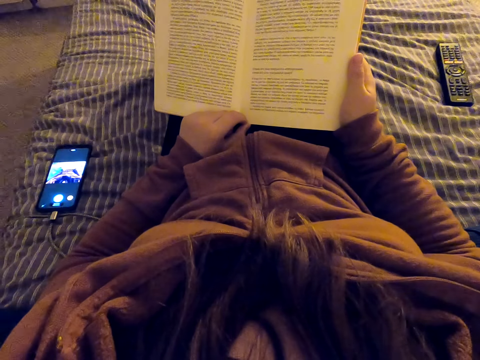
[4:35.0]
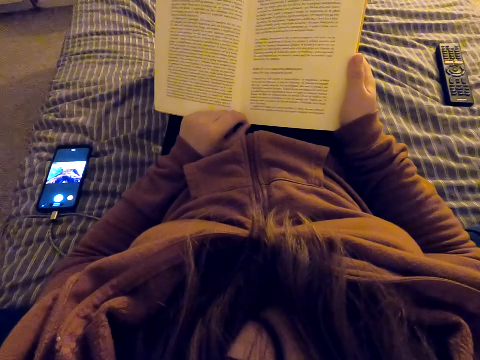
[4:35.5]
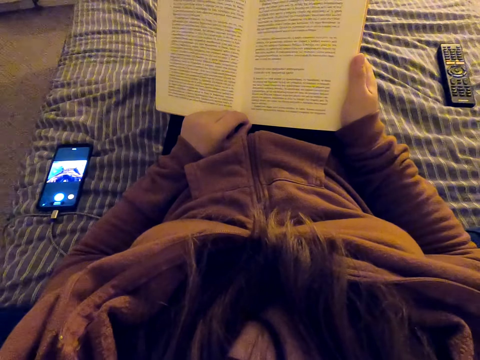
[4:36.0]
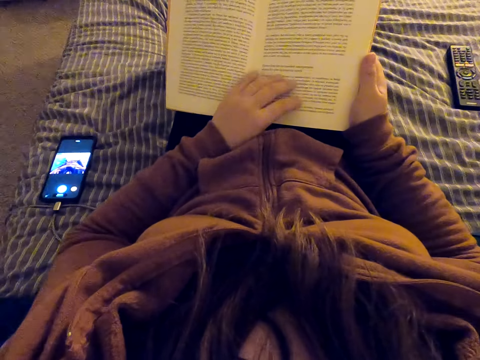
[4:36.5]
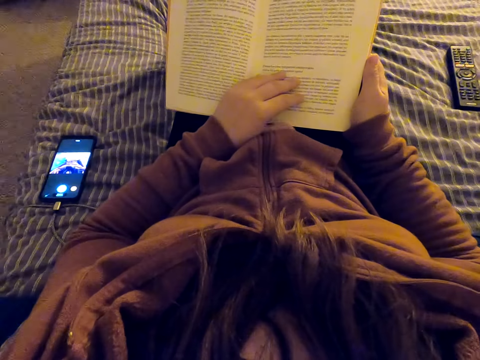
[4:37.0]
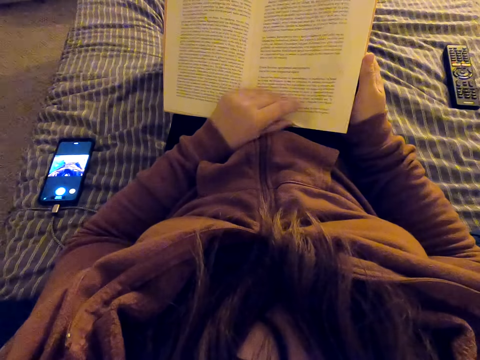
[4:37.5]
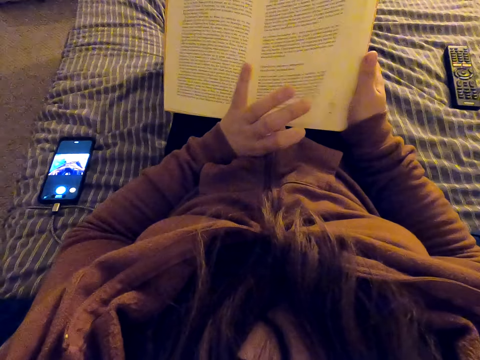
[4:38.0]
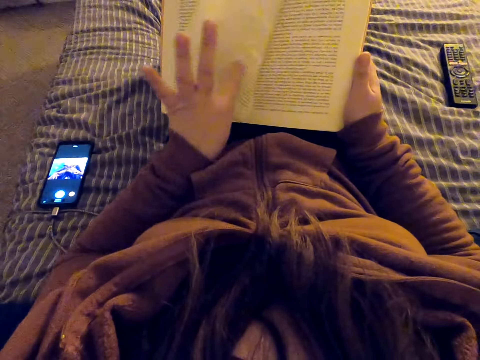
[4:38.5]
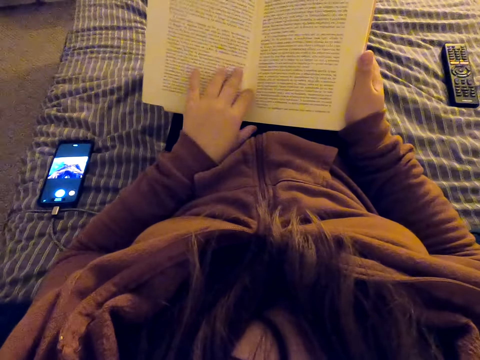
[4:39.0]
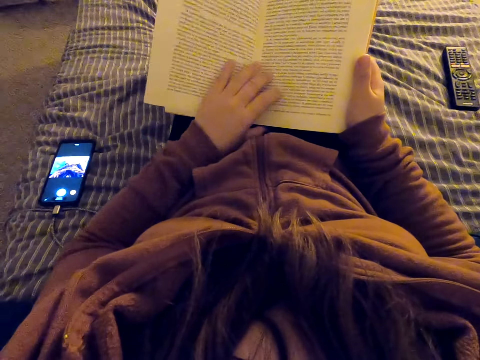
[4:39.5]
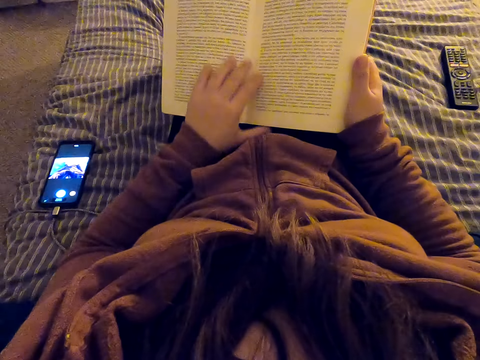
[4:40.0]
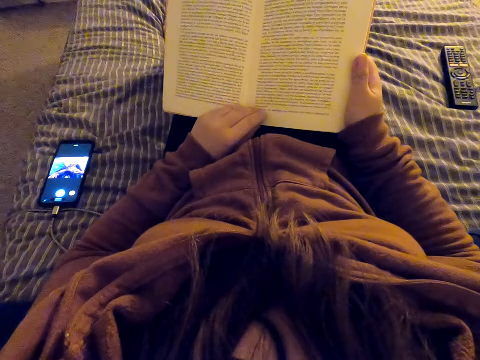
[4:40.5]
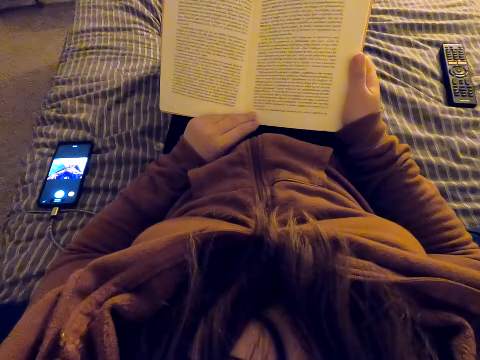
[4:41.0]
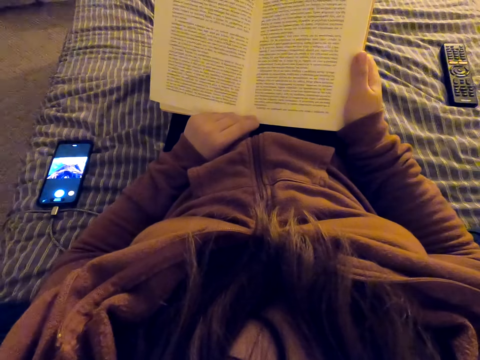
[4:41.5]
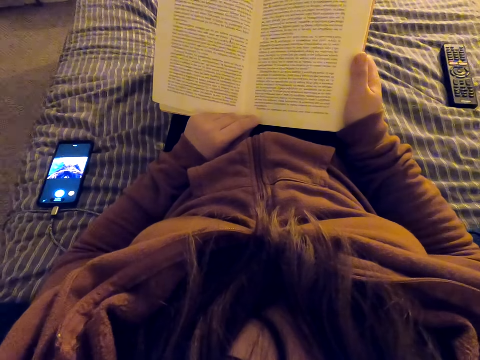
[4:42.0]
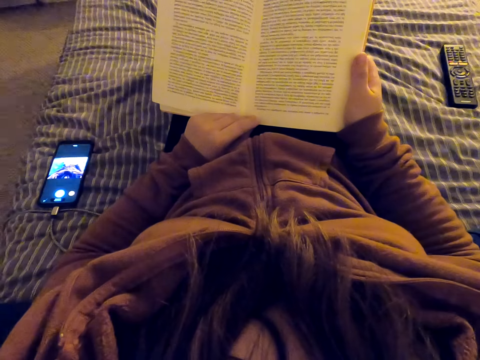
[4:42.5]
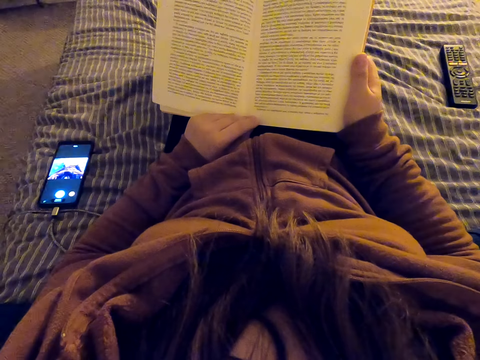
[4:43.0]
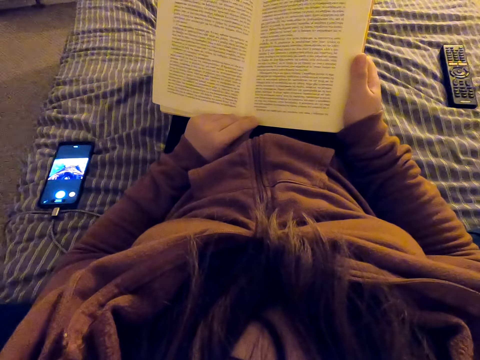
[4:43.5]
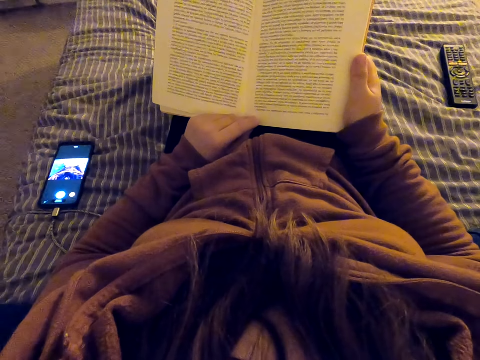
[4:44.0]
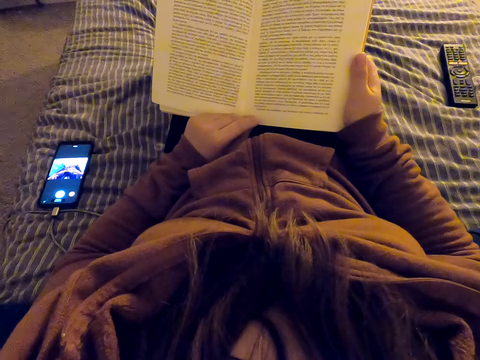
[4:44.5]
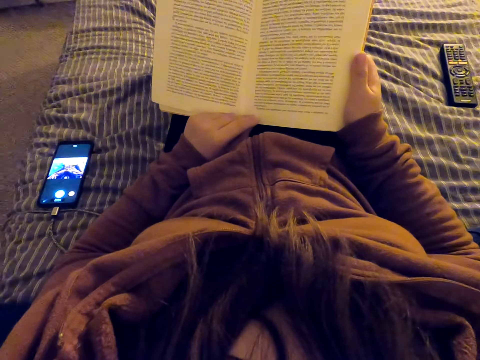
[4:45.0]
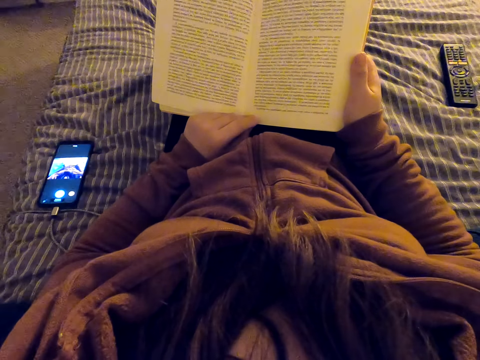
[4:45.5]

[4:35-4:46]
The camera wearer moves the left hand. They turn a page of the book. They move the left hand on the book. They read the book.

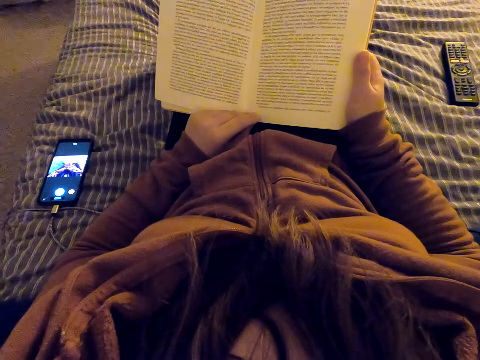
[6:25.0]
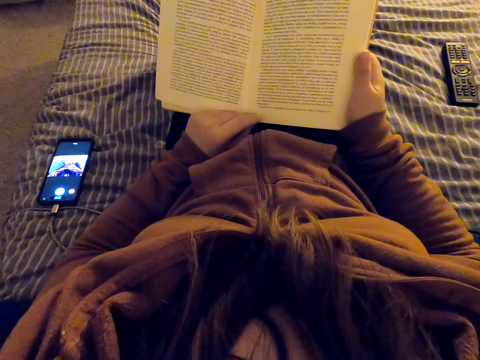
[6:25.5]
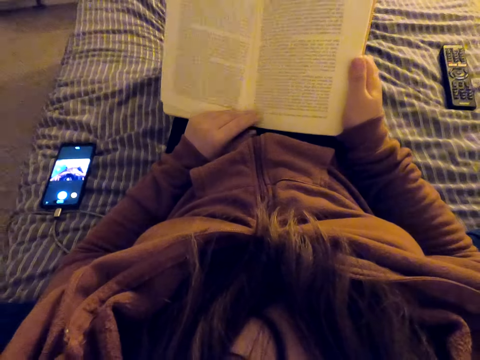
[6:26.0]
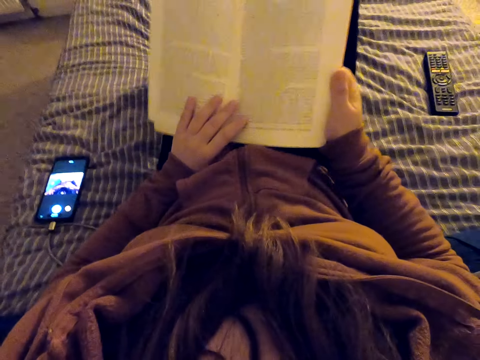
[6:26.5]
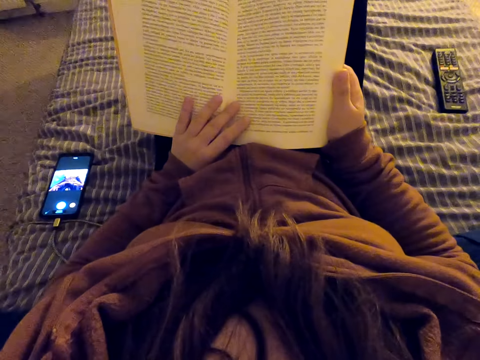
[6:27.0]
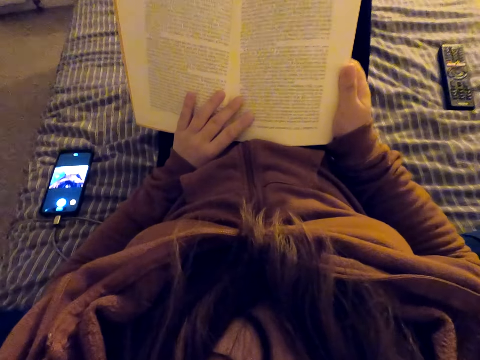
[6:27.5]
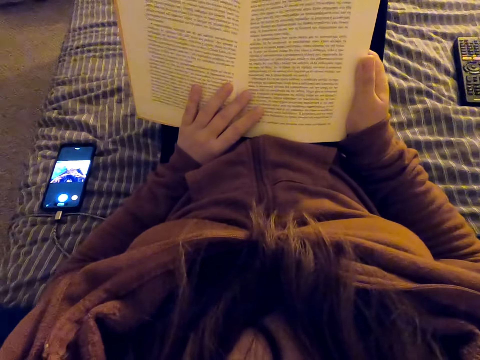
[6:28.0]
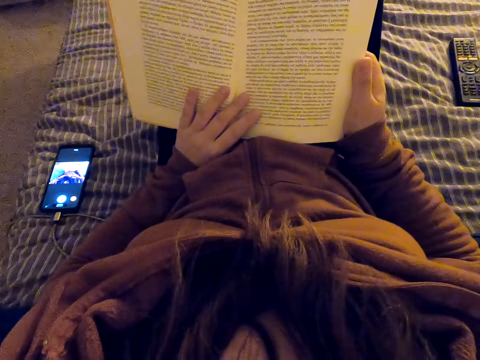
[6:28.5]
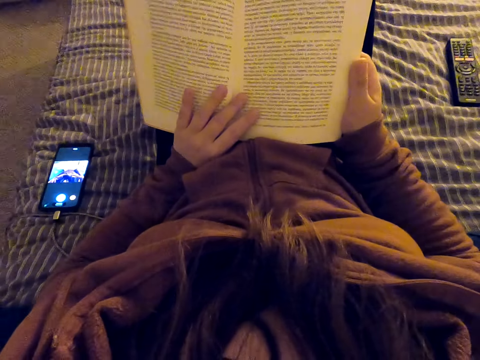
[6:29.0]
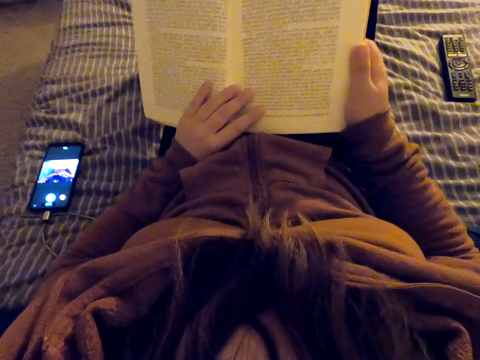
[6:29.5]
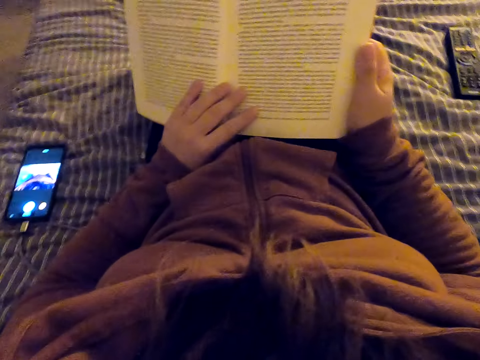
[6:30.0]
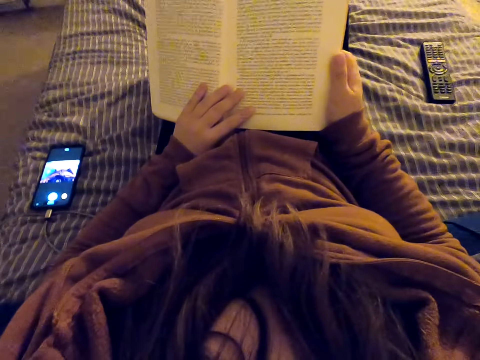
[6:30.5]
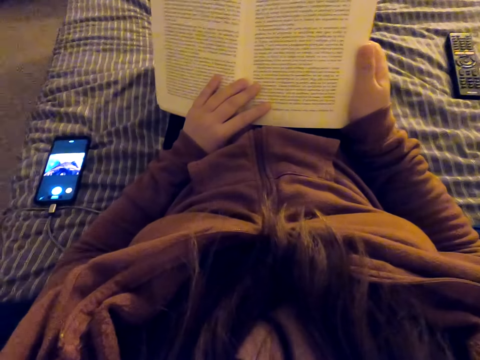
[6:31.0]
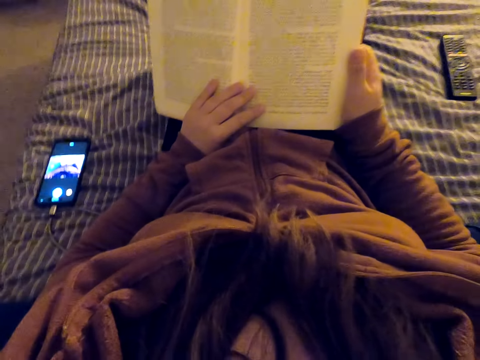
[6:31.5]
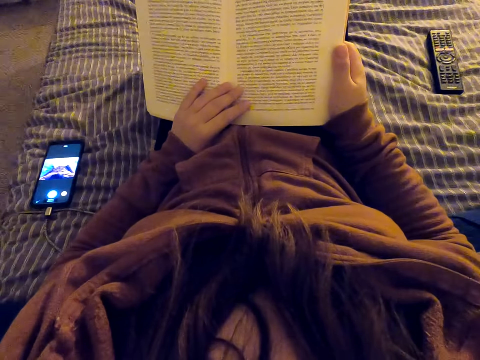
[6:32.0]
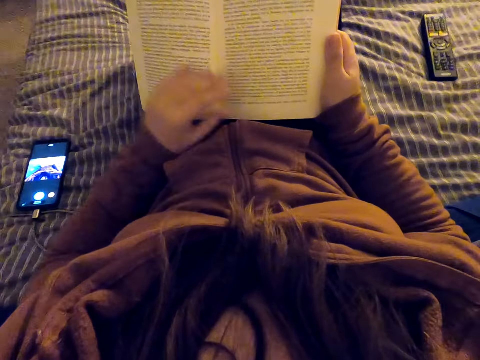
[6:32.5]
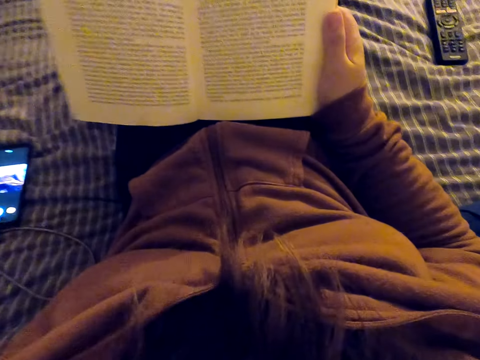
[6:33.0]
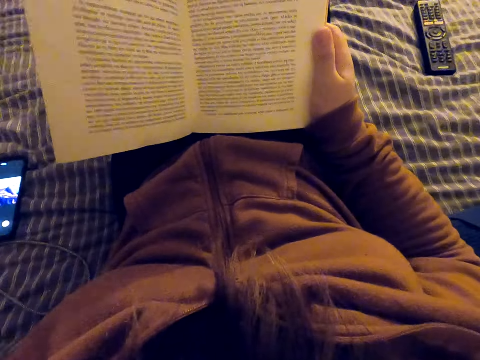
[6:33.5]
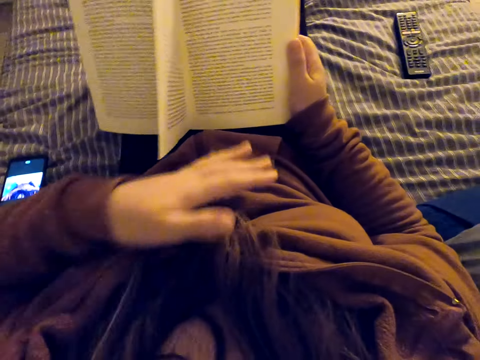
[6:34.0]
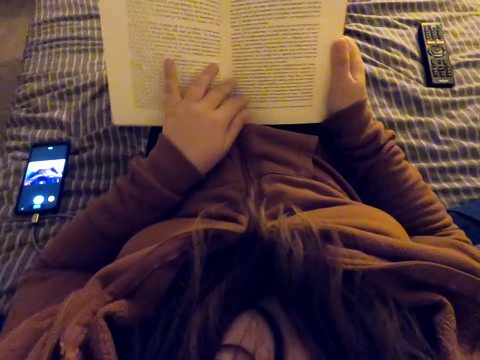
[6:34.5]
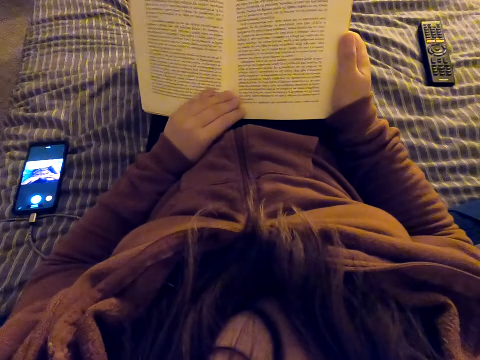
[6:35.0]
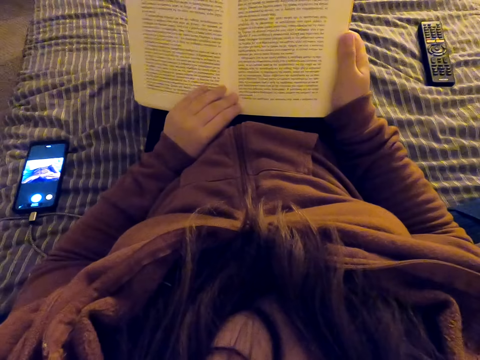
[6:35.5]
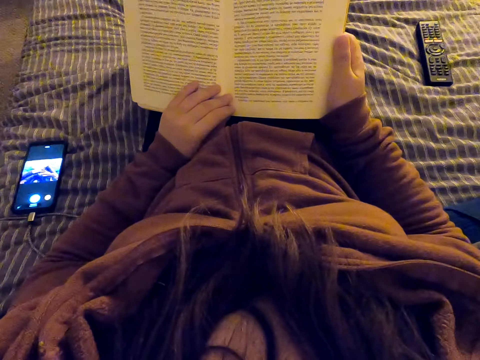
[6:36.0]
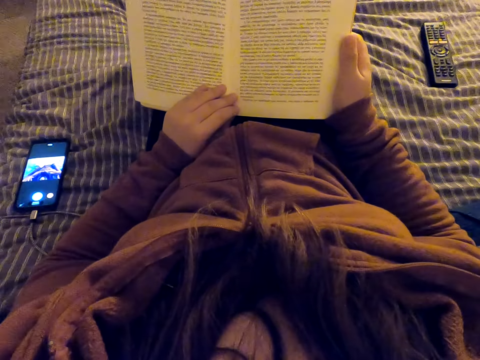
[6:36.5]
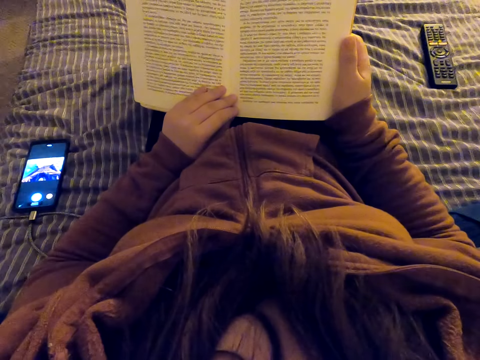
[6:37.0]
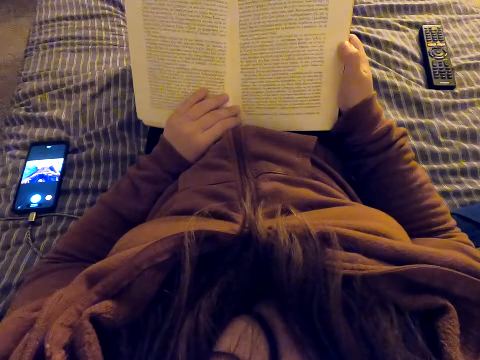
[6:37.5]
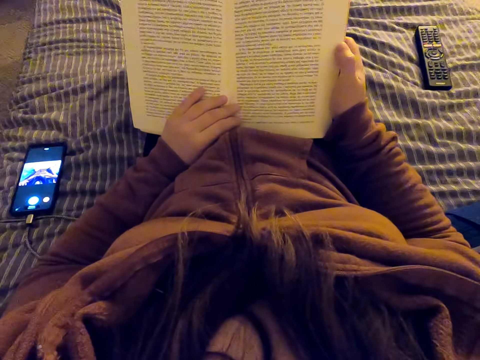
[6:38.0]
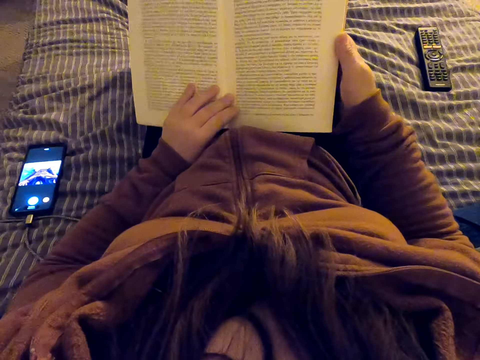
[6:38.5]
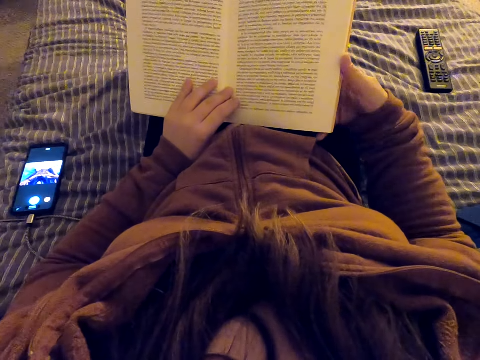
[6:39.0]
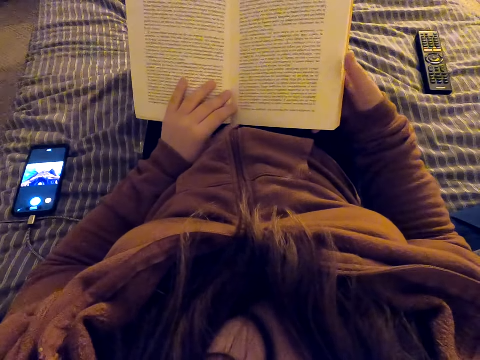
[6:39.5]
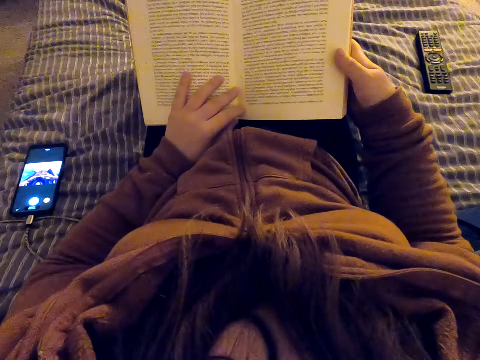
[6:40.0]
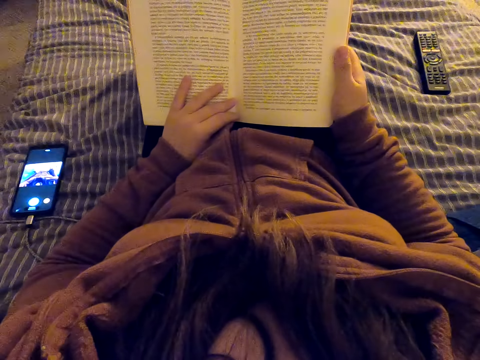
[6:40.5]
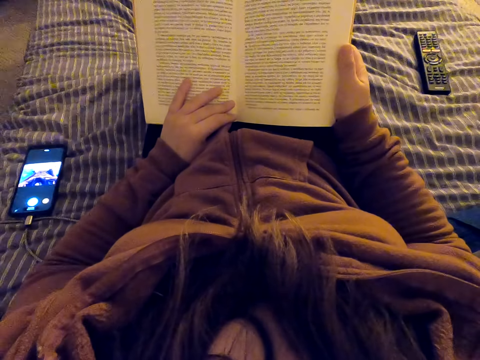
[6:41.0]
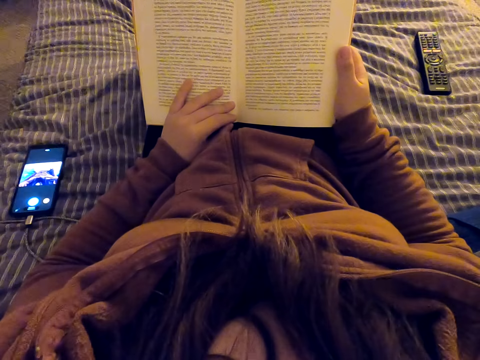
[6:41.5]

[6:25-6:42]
The camera wearer moves her feet. She straightens a hand. She reads a book. She lifts her left hand. She touches a camera. She lowers the left hand and puts the left hand on the book. She reads the book. She moves the right hand. She straightens a hand. She reads the book.
